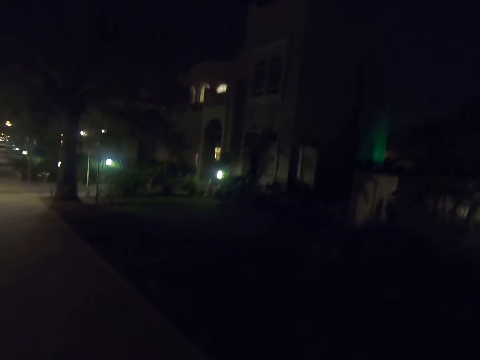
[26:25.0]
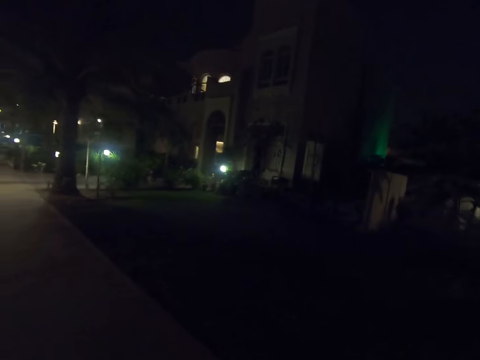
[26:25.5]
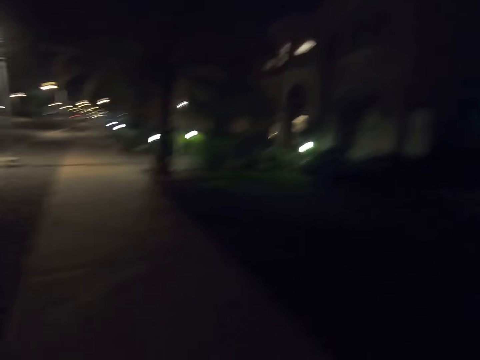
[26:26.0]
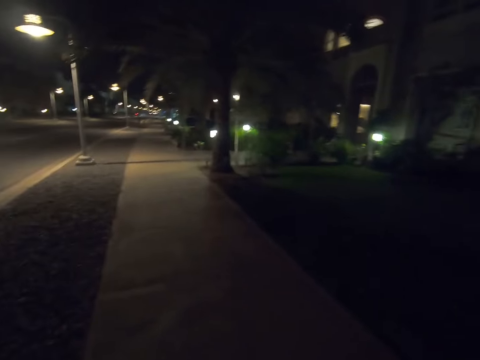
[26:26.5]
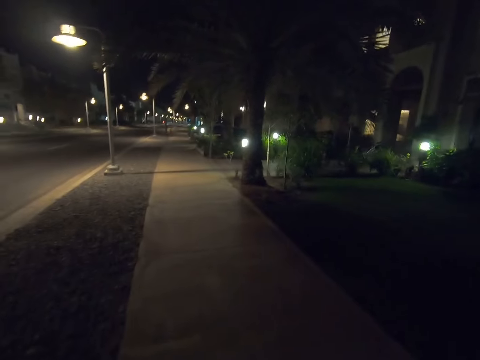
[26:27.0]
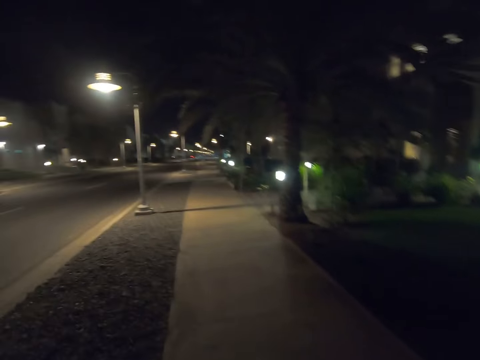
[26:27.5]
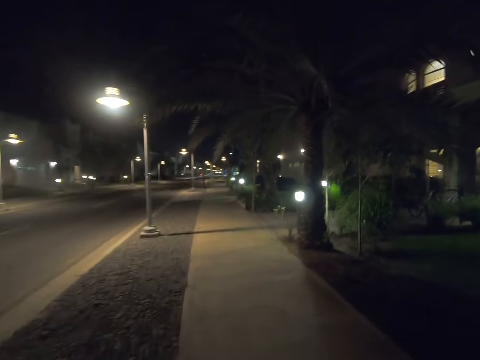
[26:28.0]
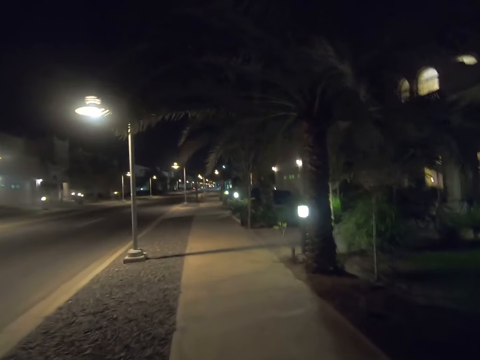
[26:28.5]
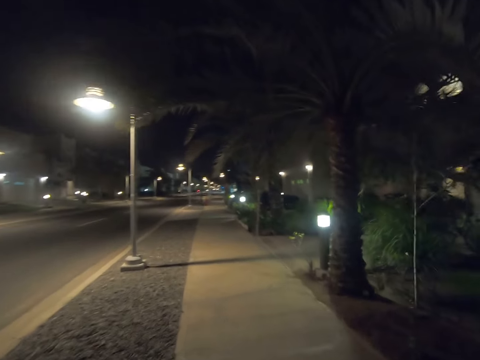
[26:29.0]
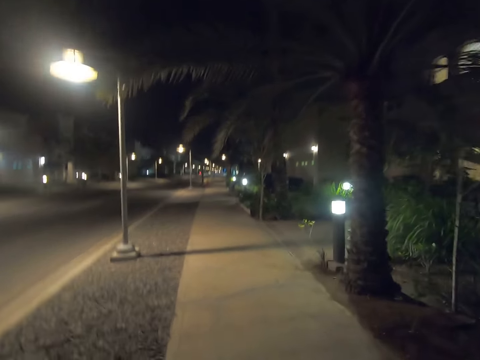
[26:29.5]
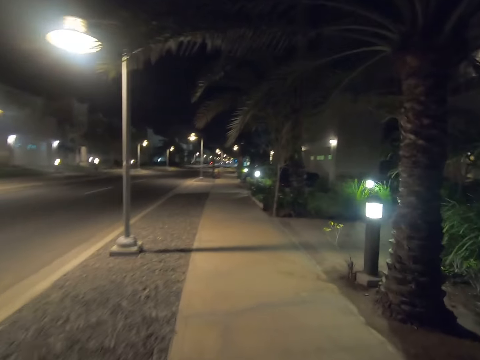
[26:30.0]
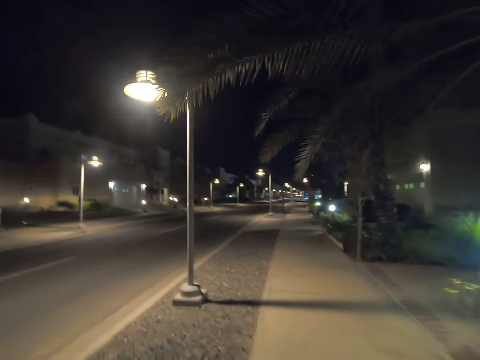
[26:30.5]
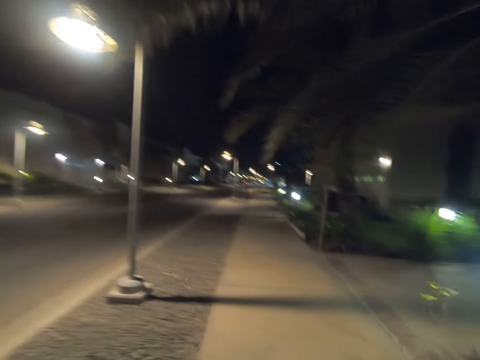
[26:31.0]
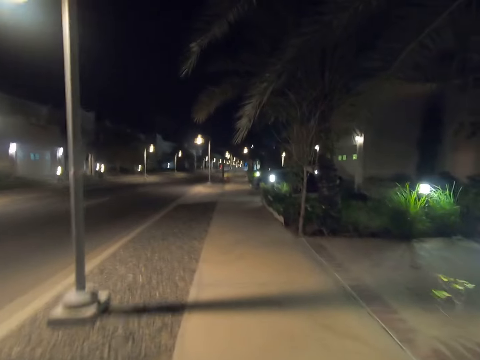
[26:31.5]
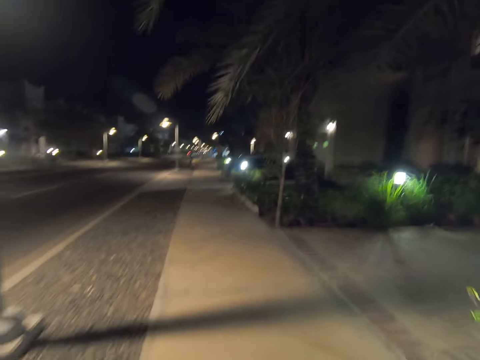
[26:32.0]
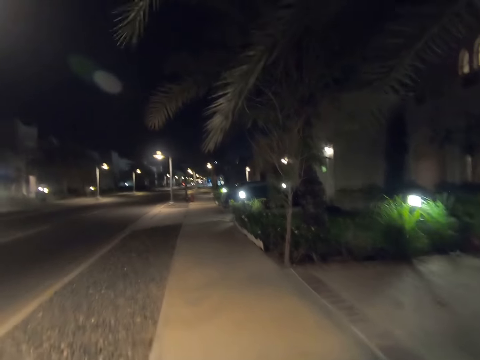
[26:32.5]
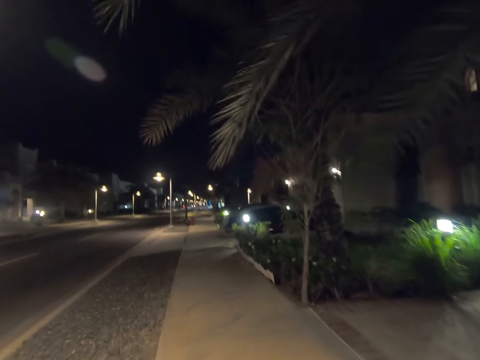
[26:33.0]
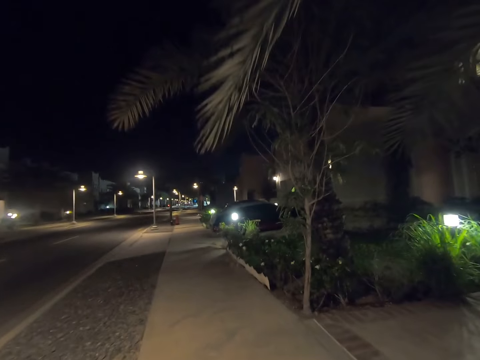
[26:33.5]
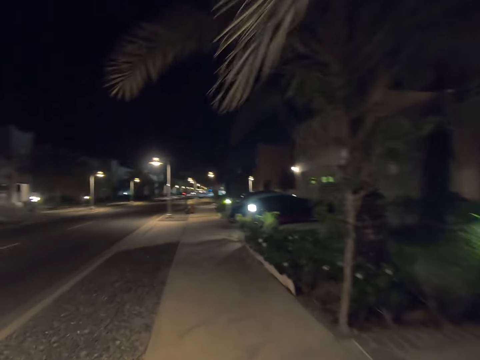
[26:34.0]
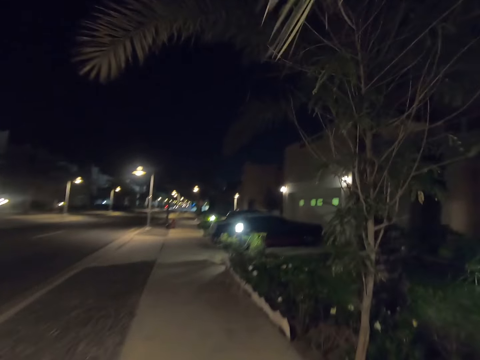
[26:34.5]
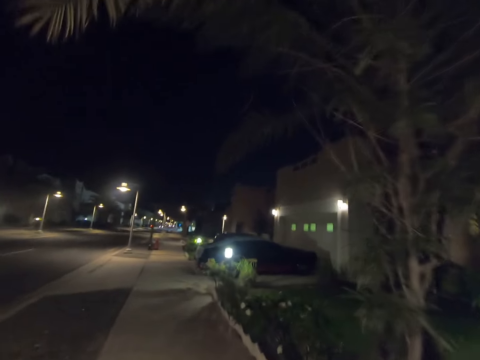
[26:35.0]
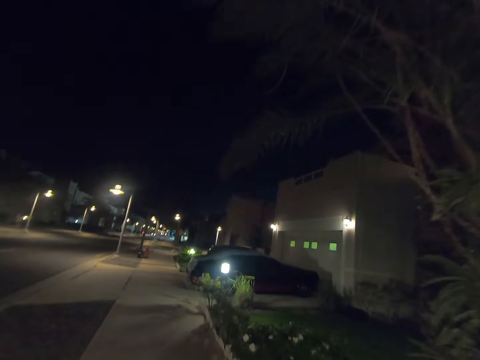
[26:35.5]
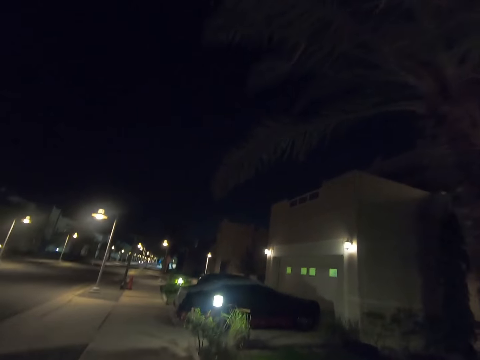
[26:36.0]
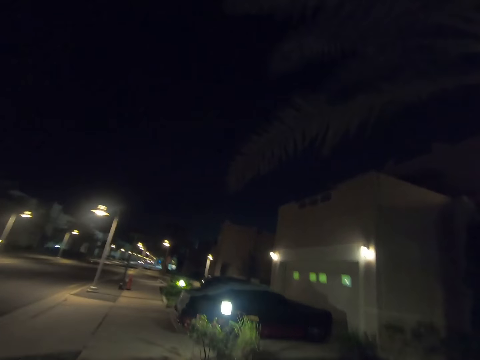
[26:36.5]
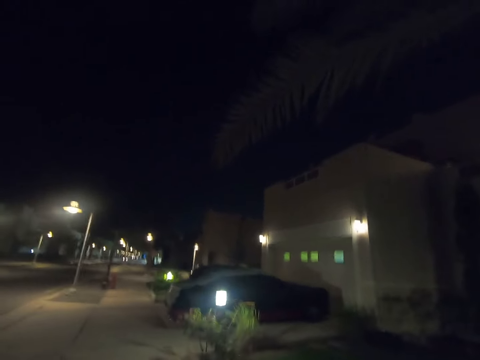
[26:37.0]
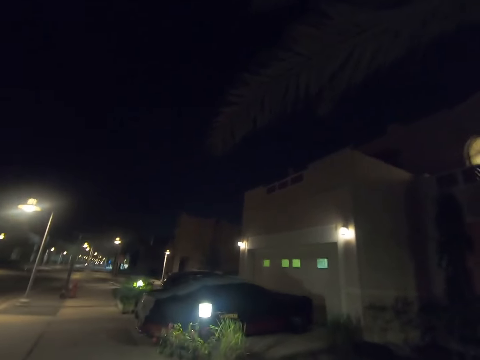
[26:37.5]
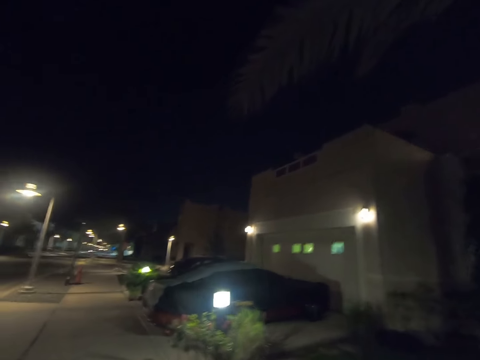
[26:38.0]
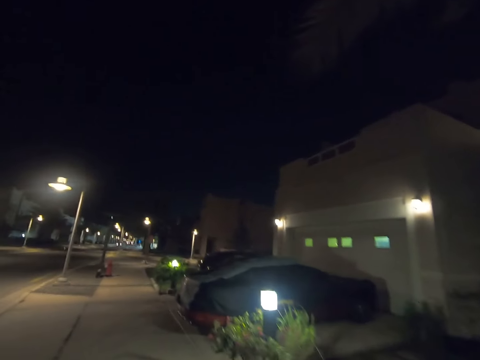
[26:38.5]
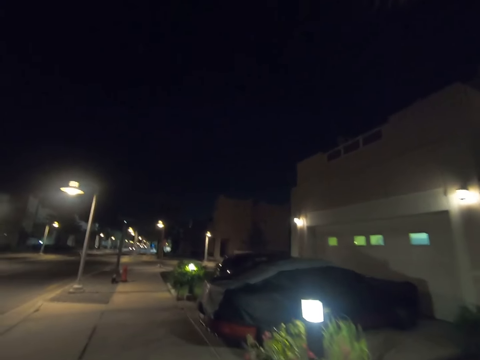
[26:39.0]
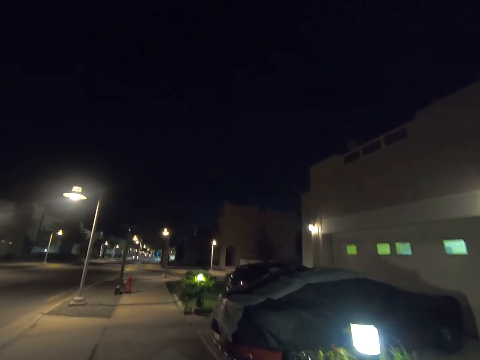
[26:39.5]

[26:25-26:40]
The camera wearer looks right. They look forward.

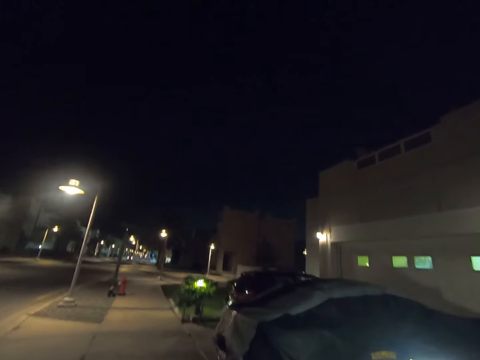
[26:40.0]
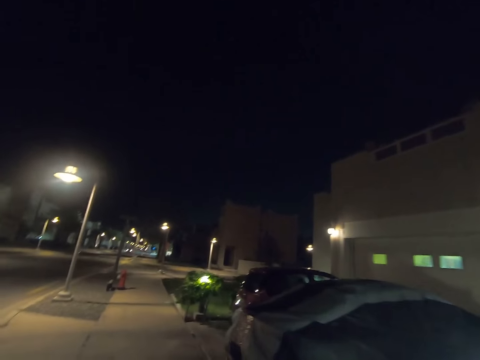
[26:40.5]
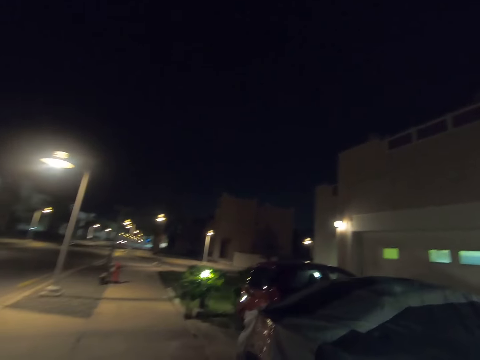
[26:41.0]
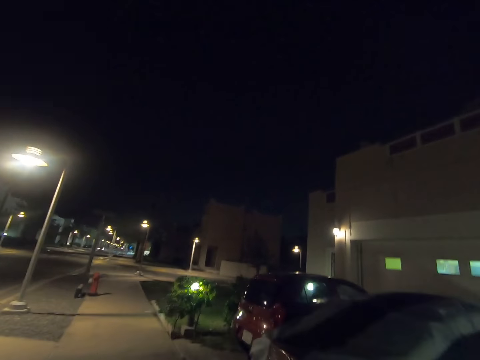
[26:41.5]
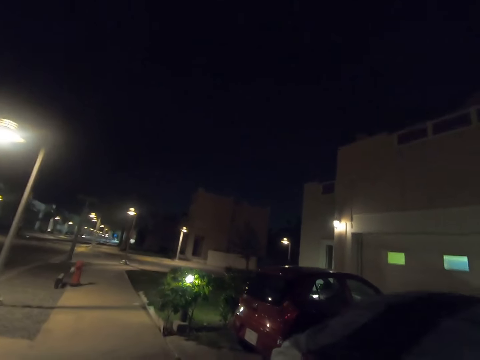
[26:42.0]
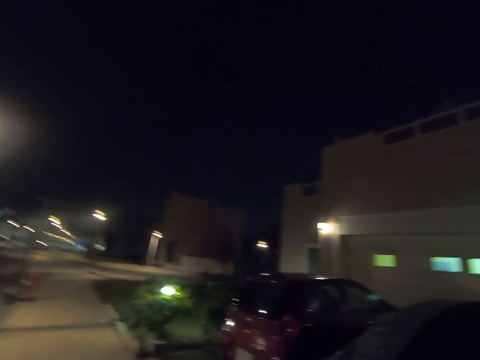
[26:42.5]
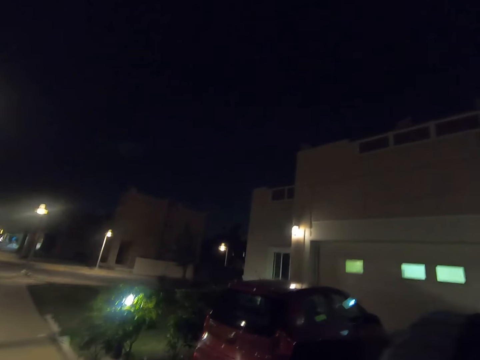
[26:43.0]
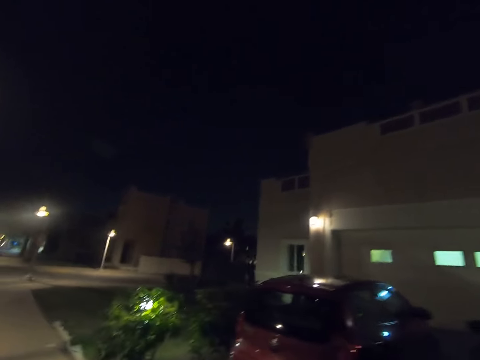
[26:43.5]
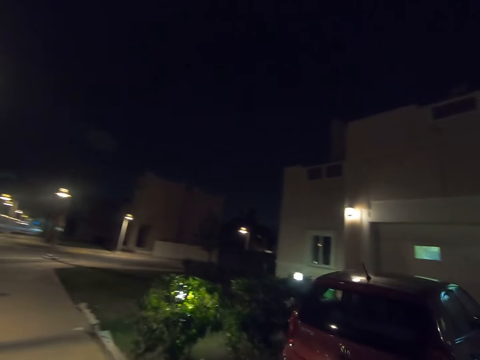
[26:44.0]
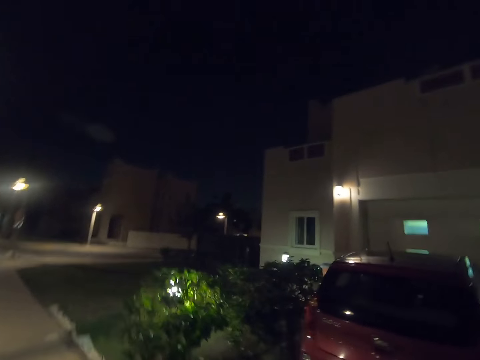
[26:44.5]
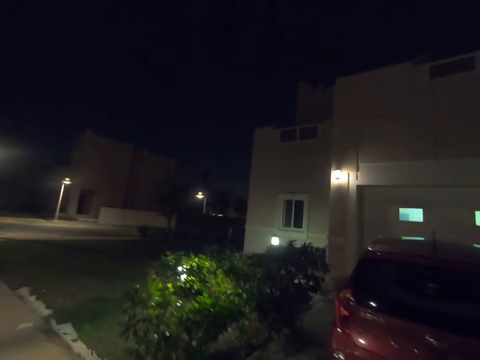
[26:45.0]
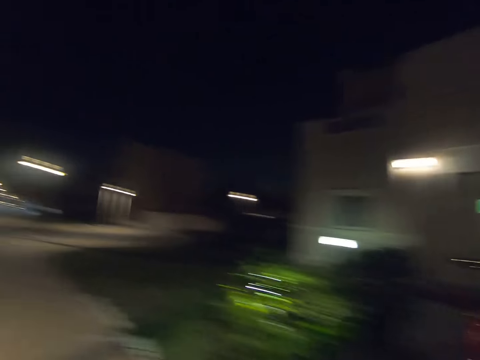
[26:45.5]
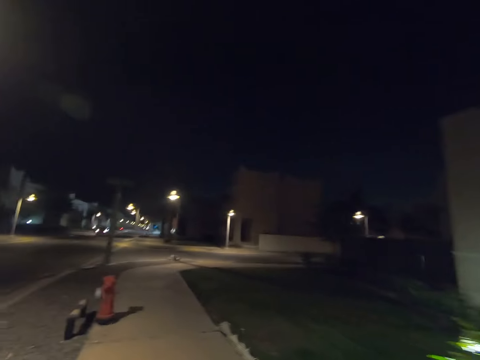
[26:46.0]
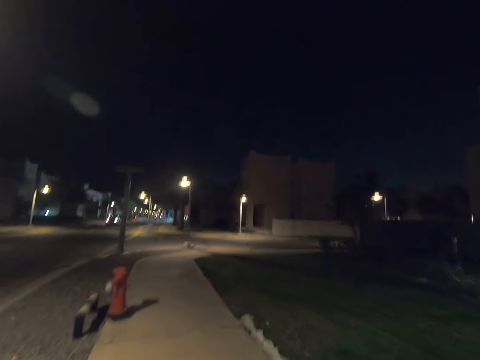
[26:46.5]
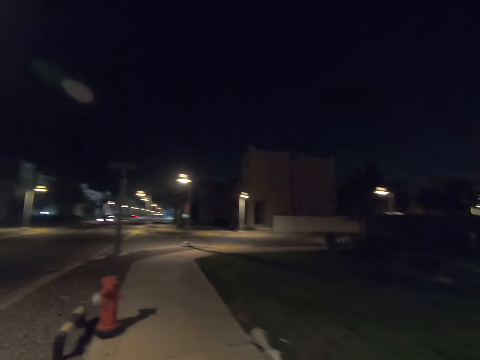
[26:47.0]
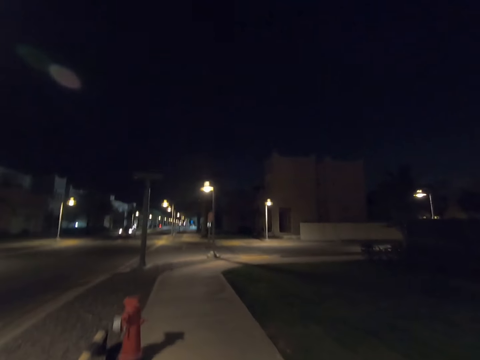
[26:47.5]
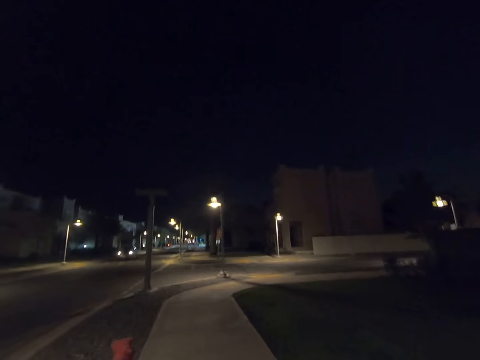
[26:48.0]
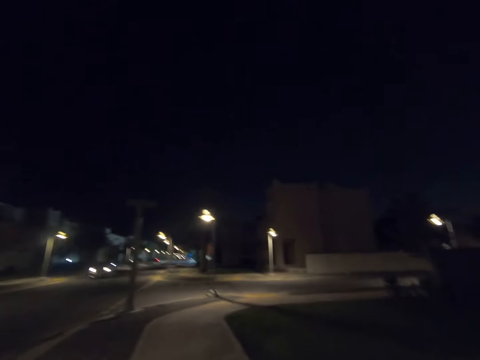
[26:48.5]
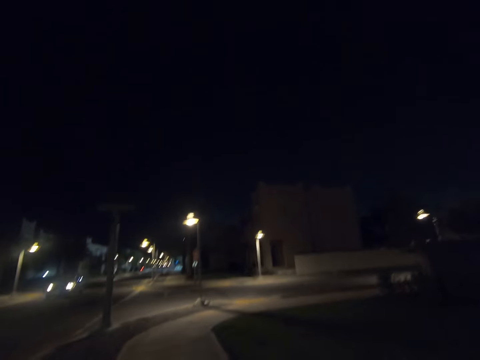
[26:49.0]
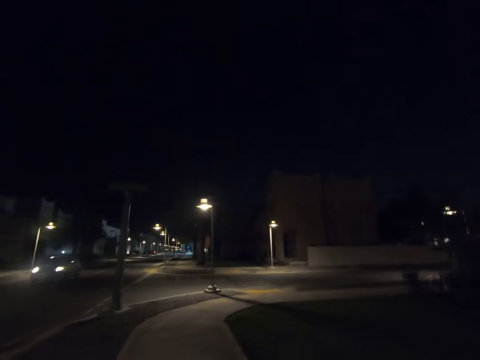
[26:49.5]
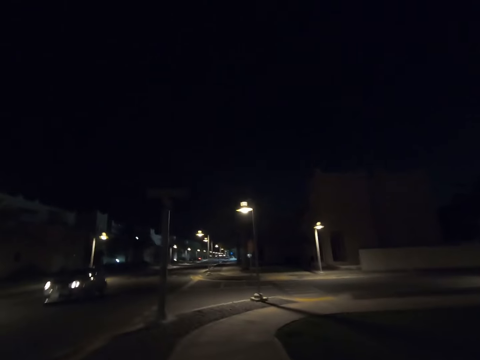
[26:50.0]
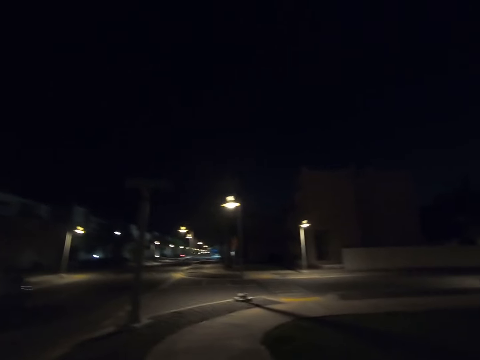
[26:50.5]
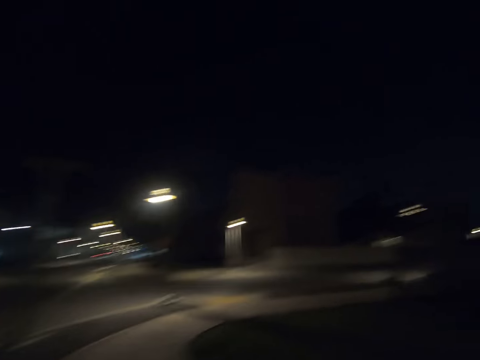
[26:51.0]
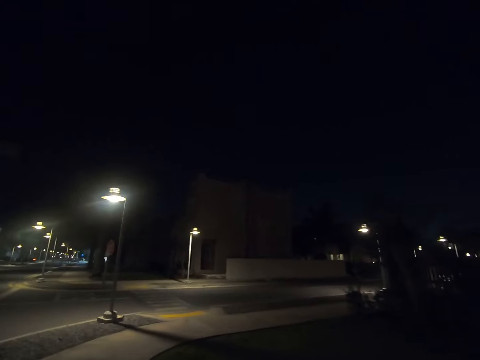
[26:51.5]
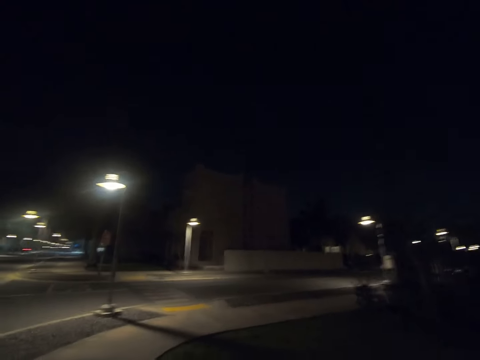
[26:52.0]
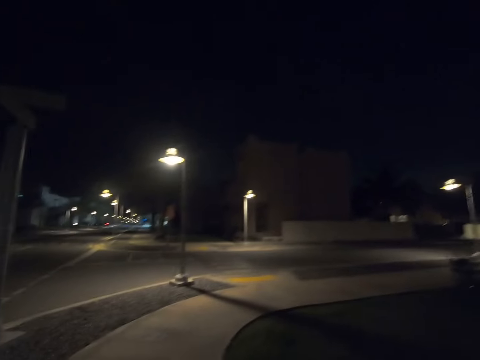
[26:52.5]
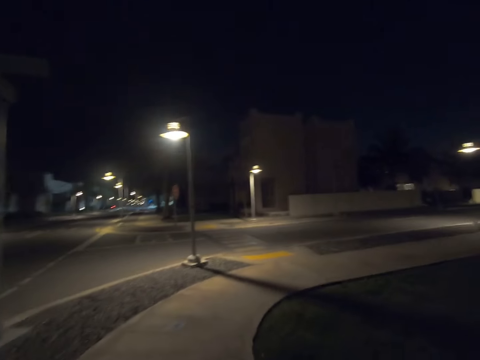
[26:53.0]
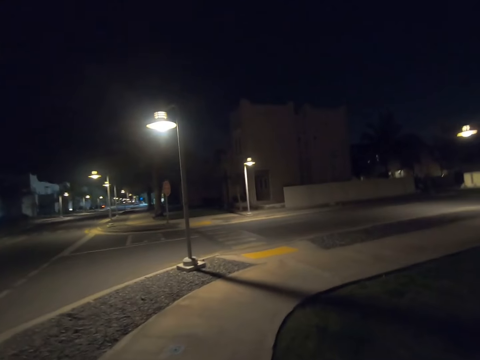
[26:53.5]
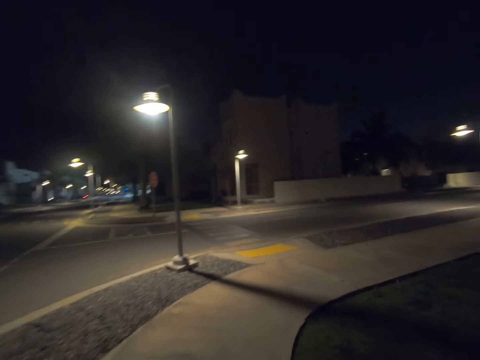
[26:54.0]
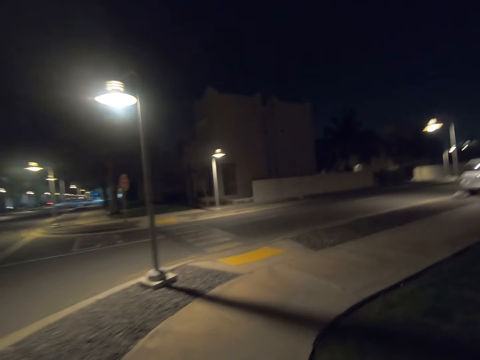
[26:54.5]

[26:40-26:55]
The camera wearer looks right. They look forward. They look right. They look forward.
